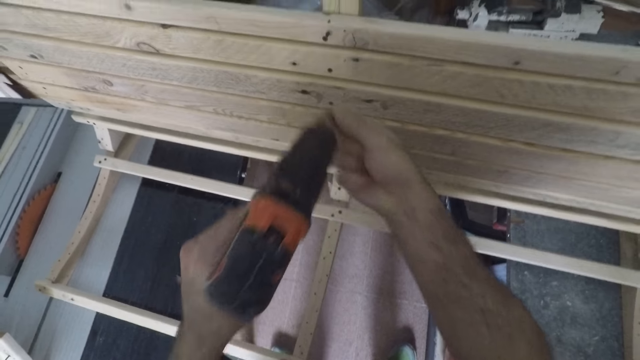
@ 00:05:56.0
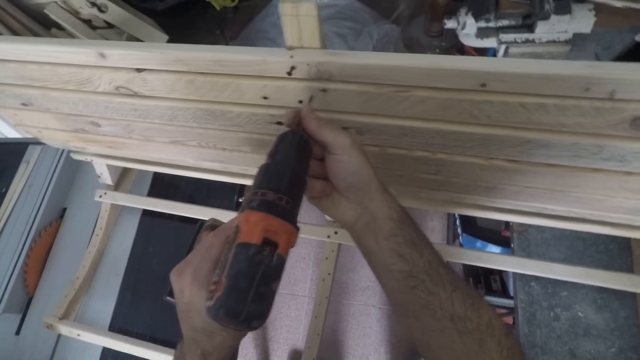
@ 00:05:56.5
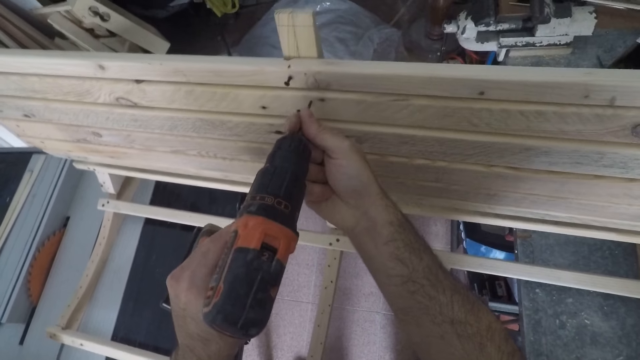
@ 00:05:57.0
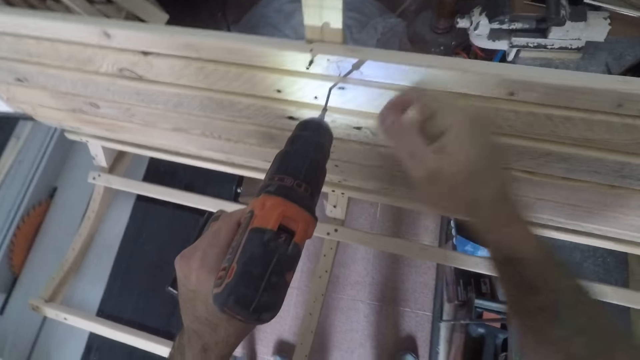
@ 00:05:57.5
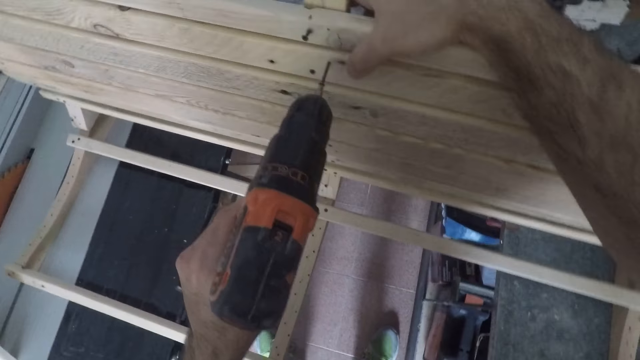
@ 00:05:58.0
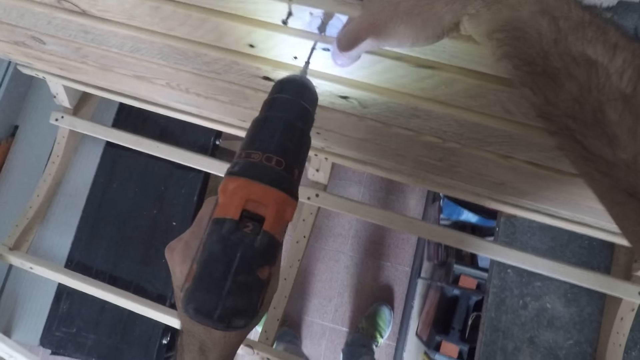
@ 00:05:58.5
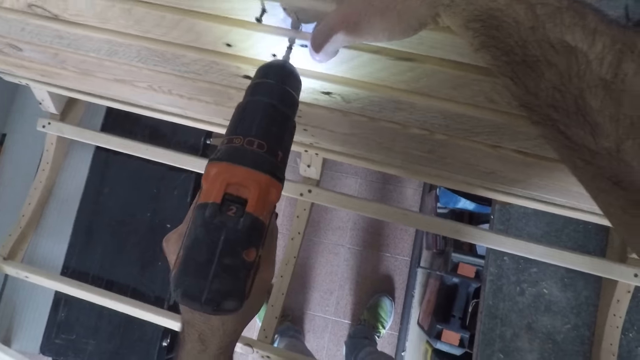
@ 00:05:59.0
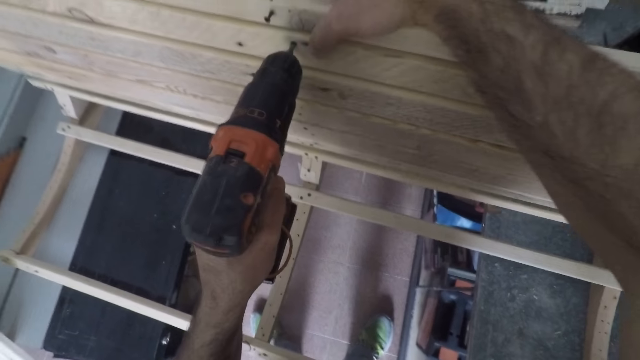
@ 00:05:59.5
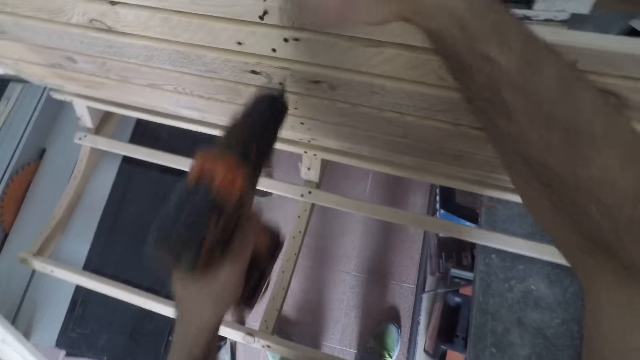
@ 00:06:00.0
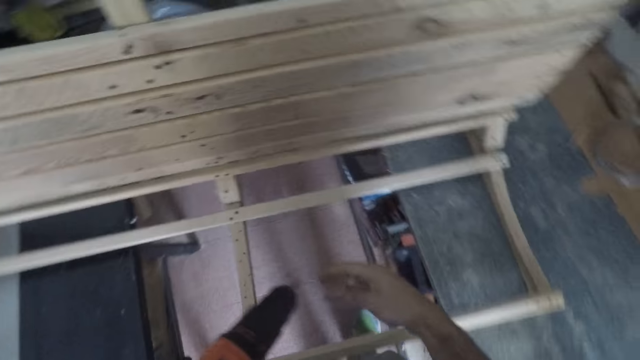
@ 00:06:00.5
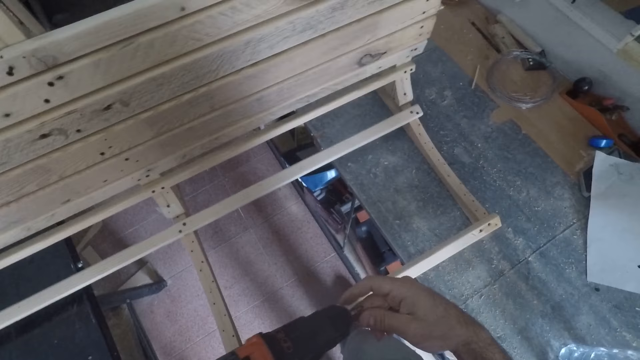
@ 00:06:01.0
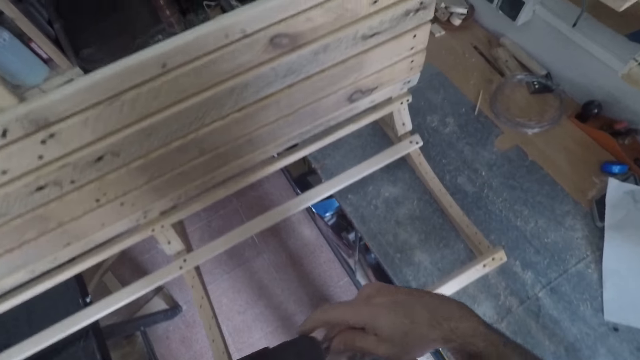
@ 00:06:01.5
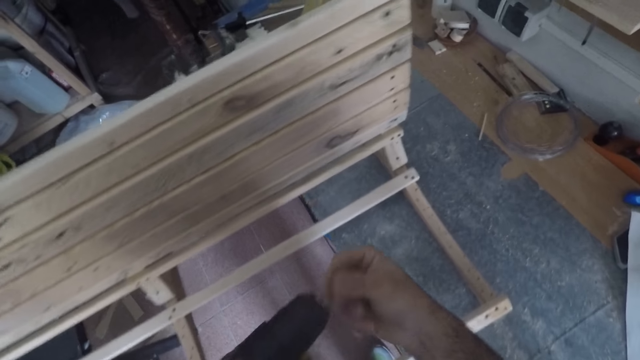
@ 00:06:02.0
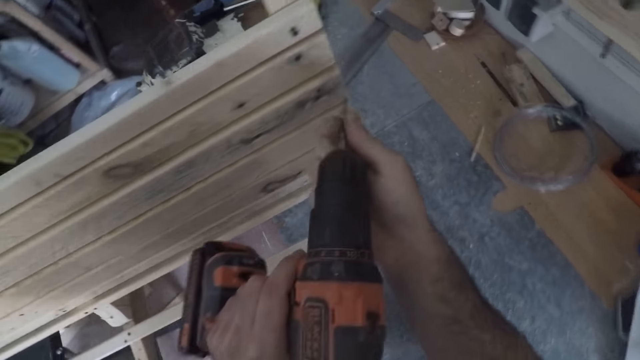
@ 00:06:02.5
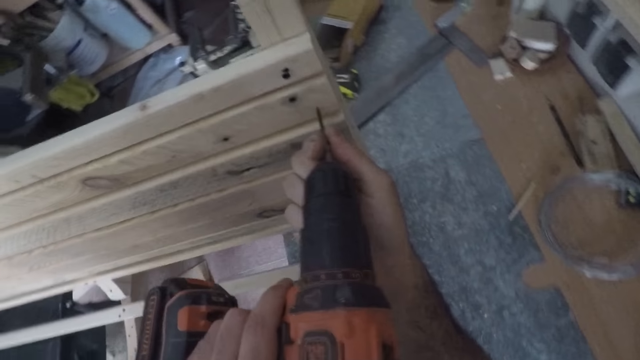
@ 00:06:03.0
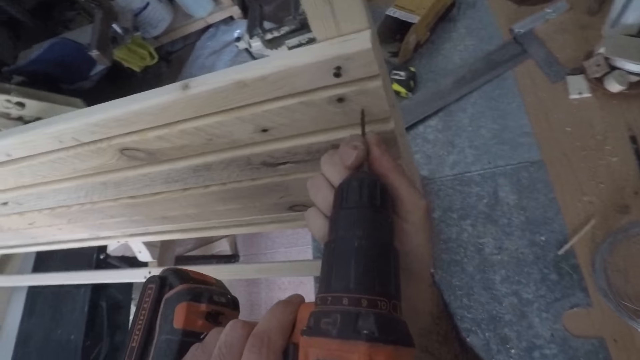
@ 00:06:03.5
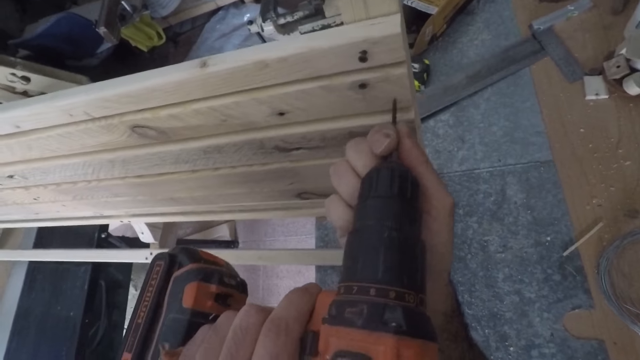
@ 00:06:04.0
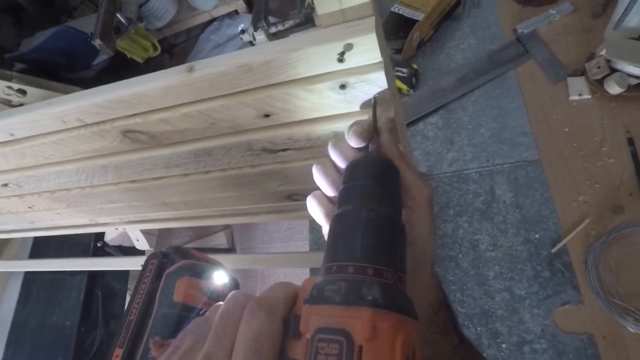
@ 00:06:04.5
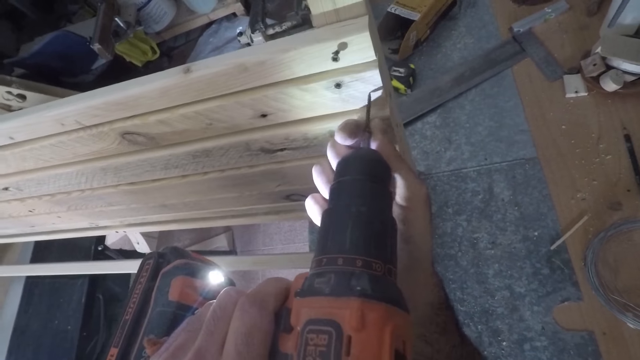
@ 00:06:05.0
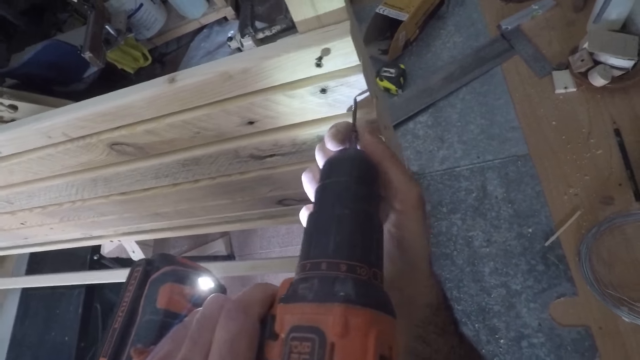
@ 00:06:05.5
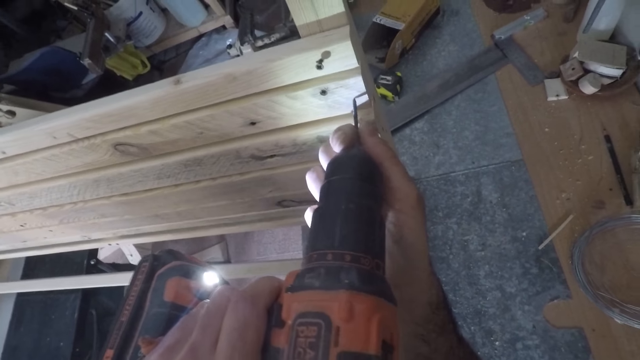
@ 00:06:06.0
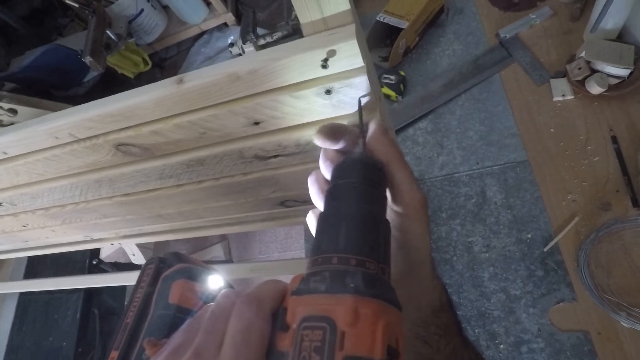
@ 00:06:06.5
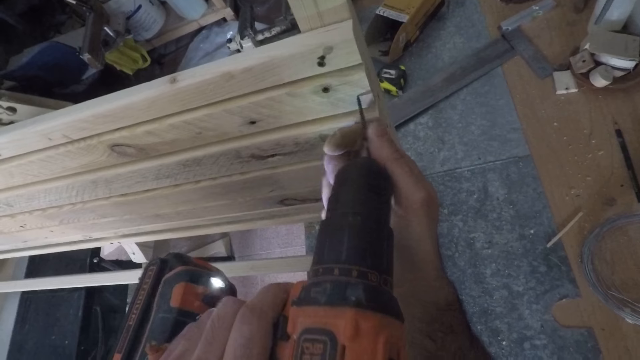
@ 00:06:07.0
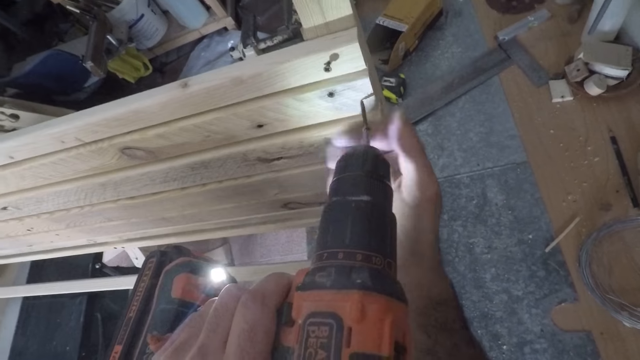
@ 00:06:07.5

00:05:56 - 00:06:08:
The camera wearer places the drill on the wood. They screw the nail into the unit. They hold the wood. They remove the drill from the wood and let go of the wood. They fix another nail to the nail remover. They screw the nail into the unit. They place the drill on the wood. They adjust the position of the nail with the drill.

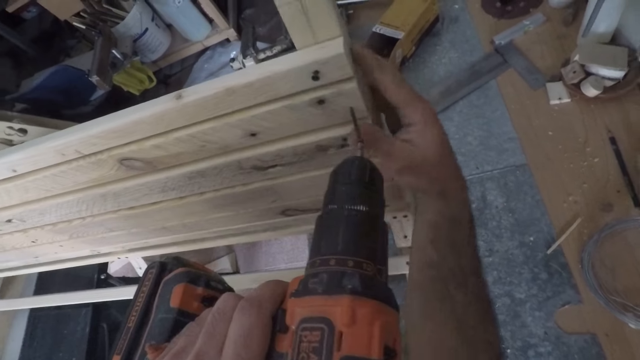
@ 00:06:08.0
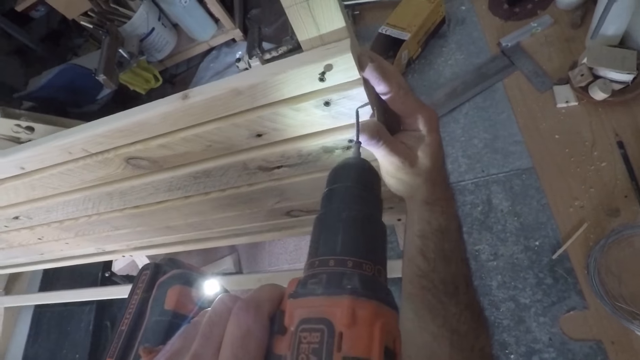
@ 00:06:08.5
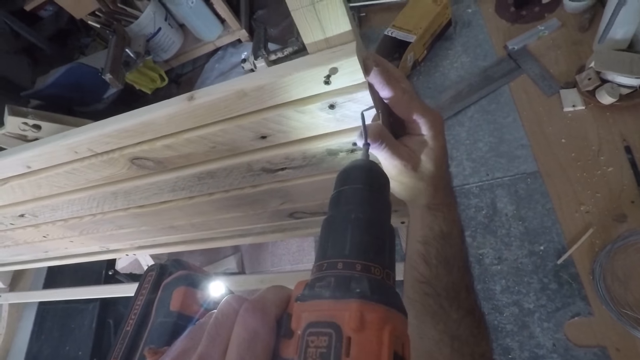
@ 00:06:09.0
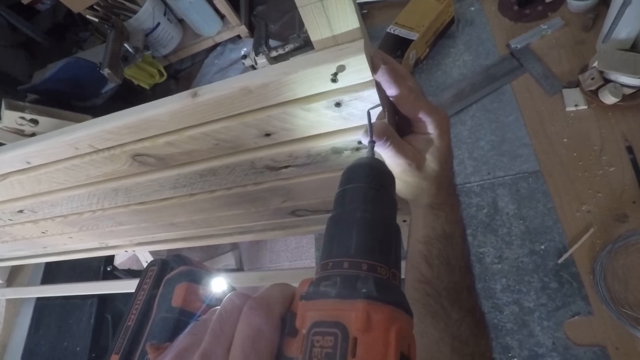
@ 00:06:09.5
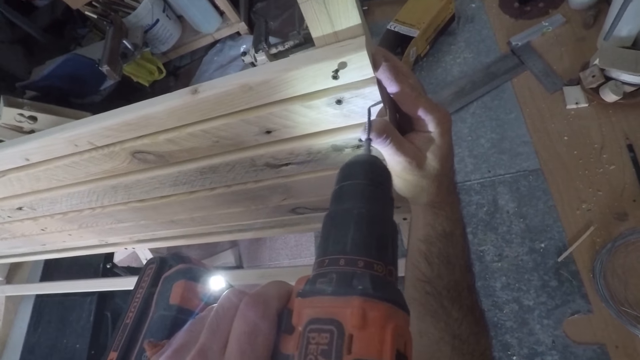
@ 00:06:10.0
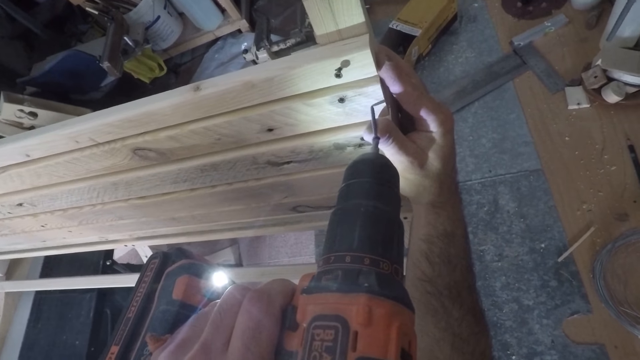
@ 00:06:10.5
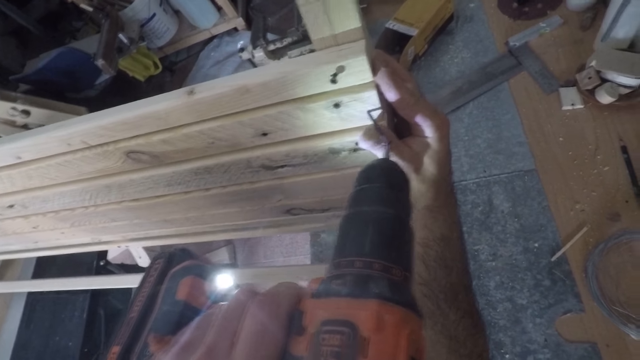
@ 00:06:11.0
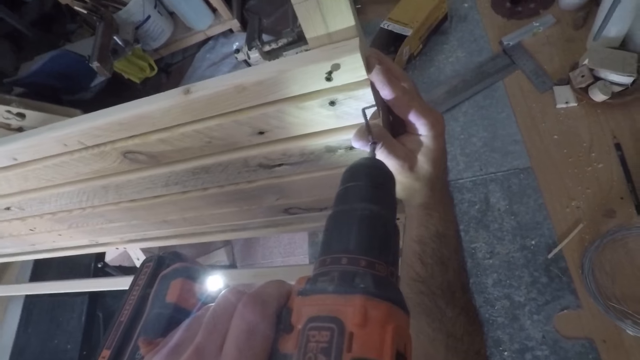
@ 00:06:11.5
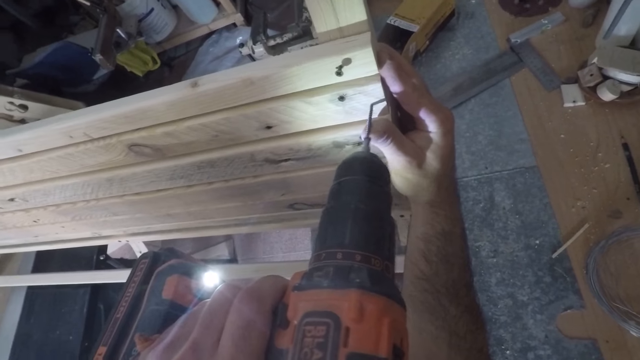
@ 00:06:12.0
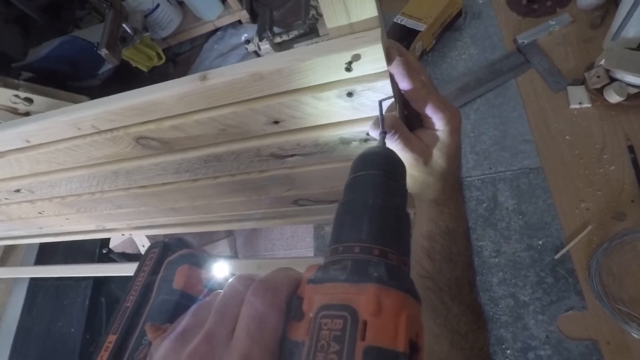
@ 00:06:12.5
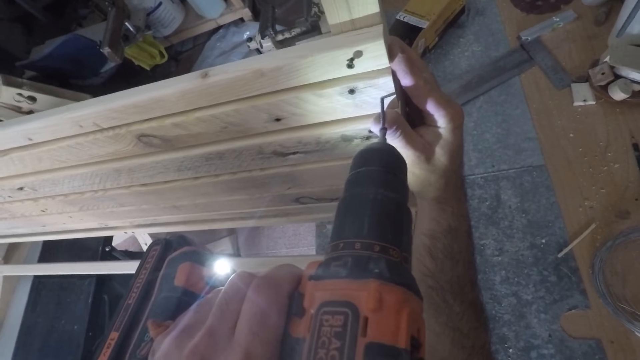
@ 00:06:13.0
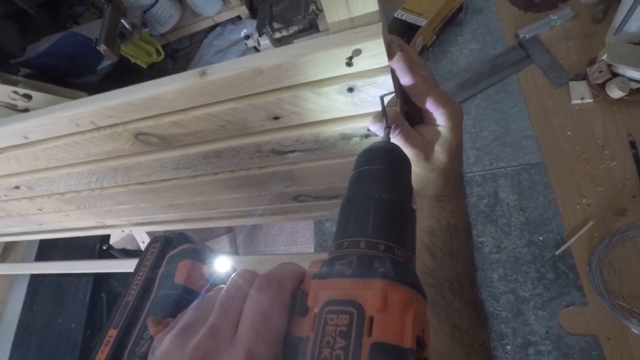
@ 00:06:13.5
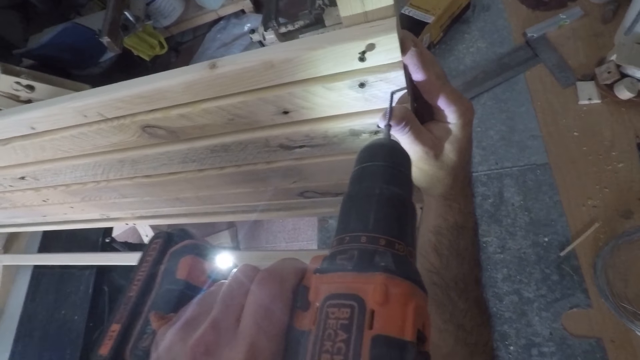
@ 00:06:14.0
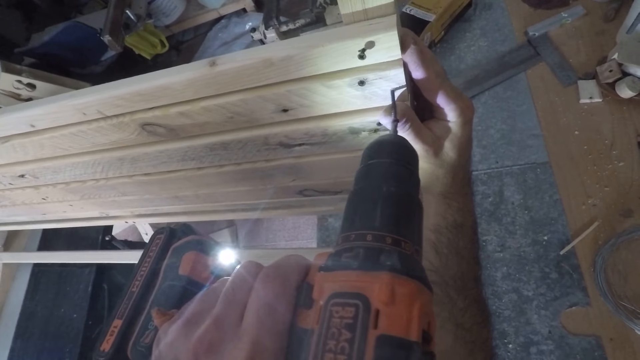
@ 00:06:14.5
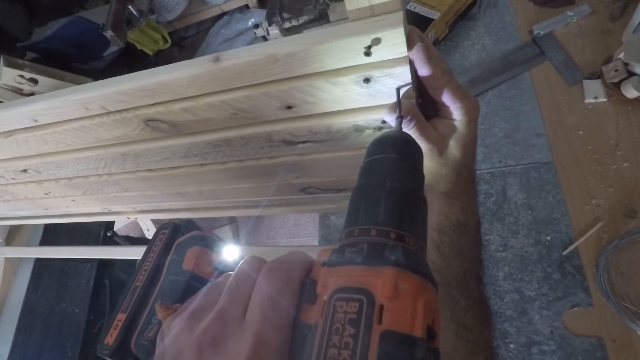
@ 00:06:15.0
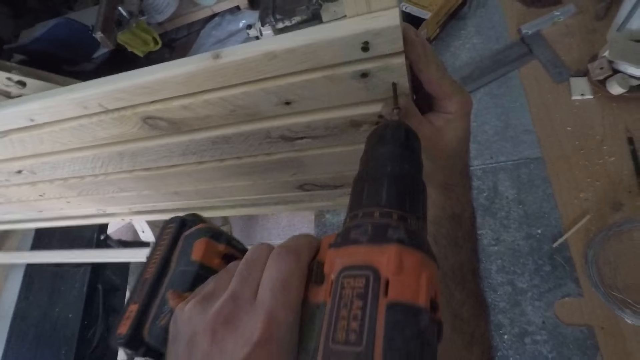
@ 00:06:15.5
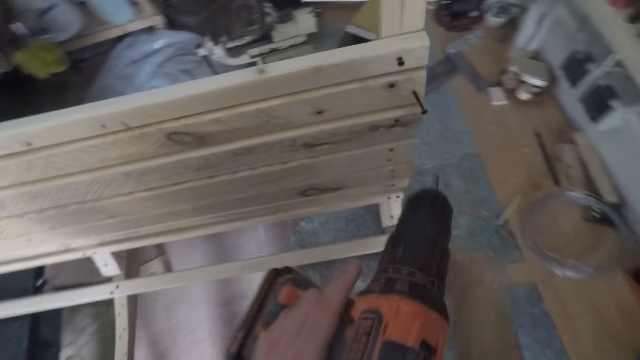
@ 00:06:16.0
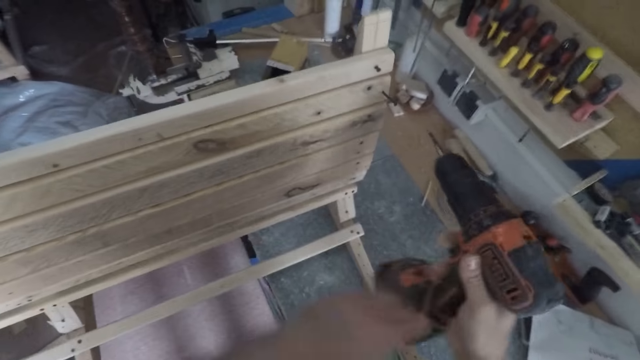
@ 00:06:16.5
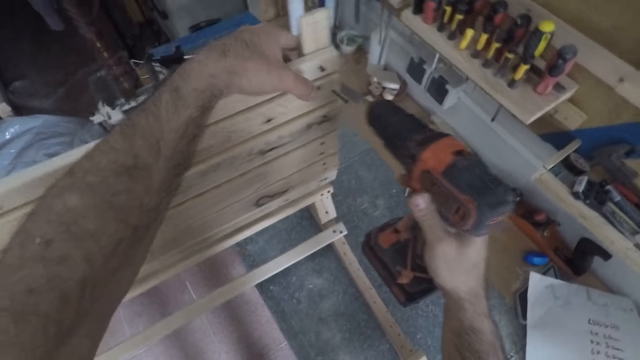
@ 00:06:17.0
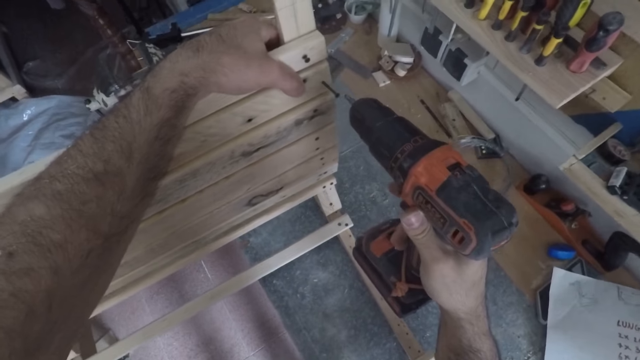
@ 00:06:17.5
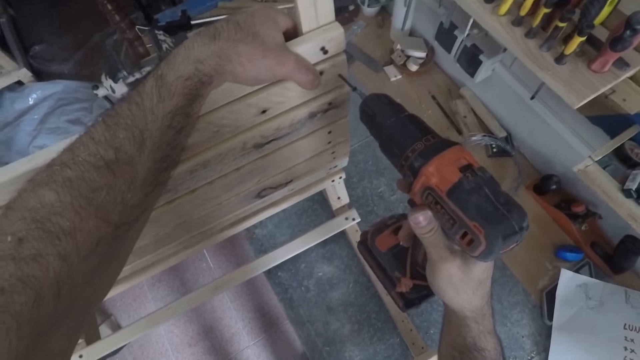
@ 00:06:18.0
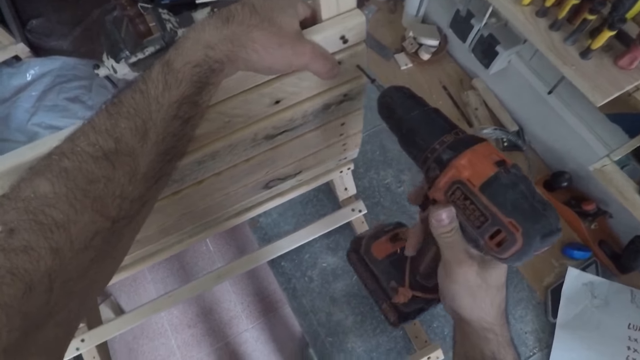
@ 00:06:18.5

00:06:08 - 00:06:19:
The camera wearer holds the wood. He drills the nail into the wood. He turns off the drill and lets go of the wood. He places the drill on his other hand. He holds the wood.
